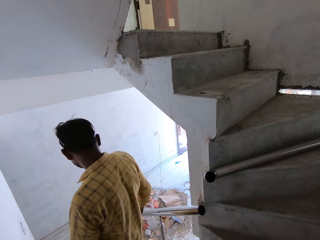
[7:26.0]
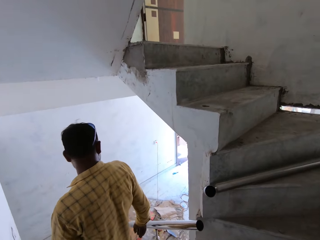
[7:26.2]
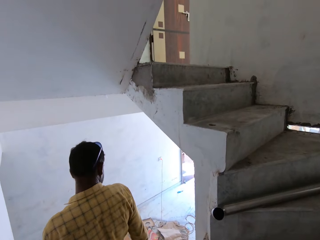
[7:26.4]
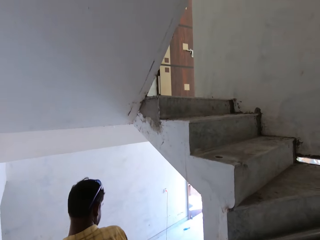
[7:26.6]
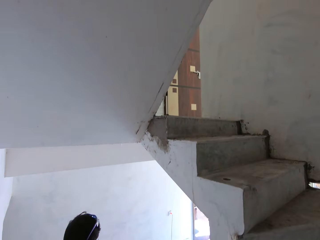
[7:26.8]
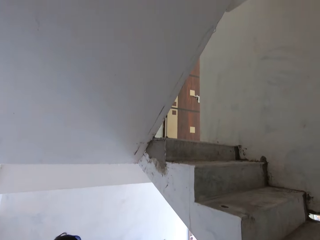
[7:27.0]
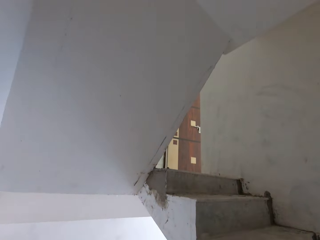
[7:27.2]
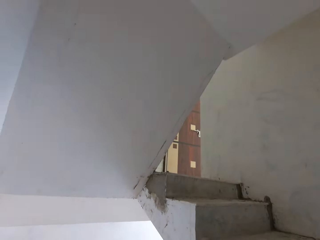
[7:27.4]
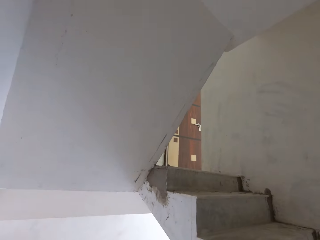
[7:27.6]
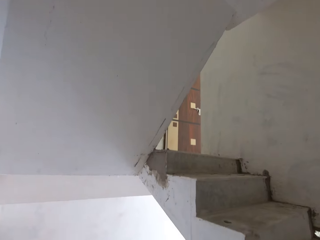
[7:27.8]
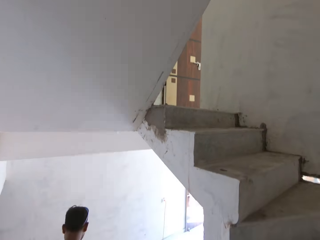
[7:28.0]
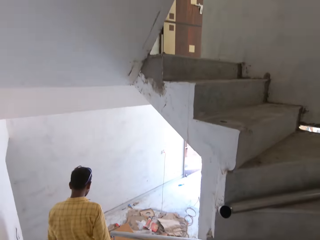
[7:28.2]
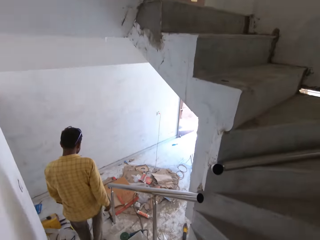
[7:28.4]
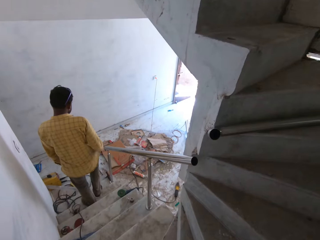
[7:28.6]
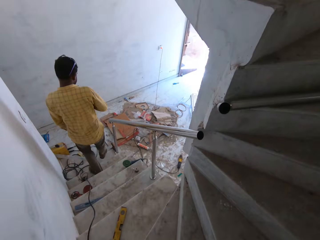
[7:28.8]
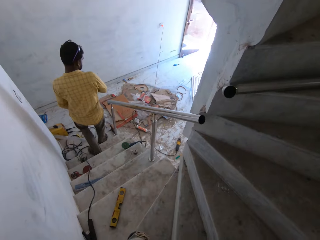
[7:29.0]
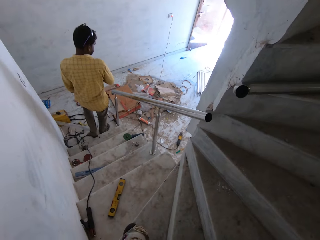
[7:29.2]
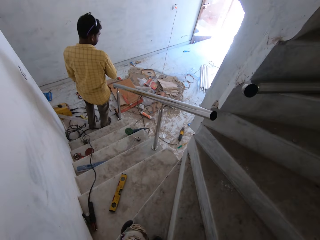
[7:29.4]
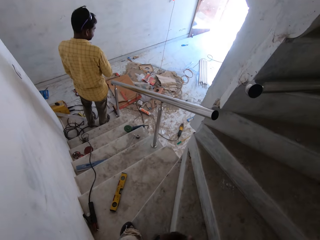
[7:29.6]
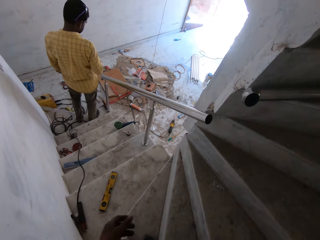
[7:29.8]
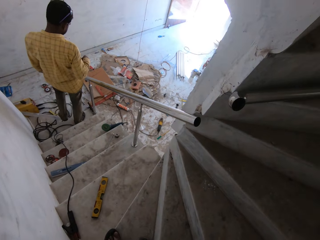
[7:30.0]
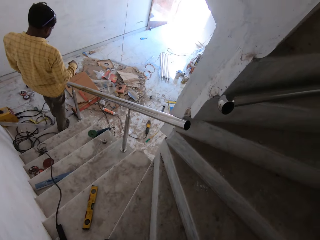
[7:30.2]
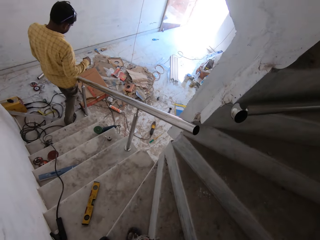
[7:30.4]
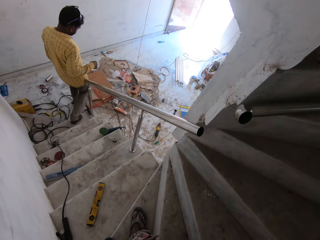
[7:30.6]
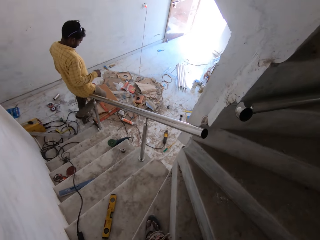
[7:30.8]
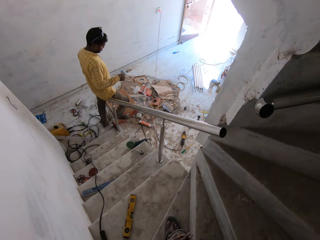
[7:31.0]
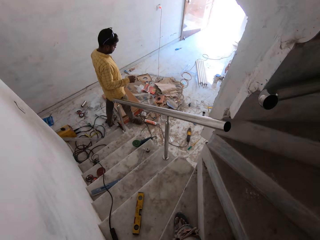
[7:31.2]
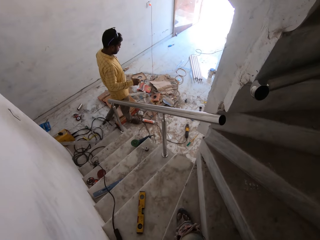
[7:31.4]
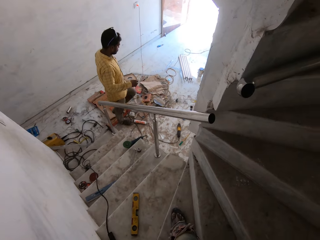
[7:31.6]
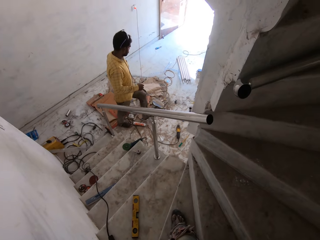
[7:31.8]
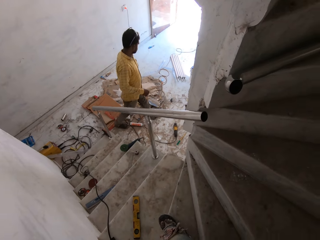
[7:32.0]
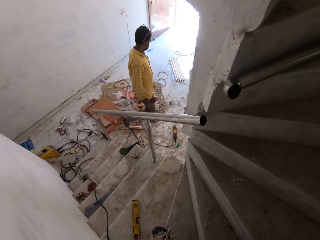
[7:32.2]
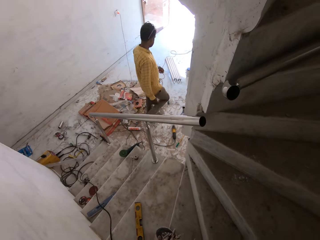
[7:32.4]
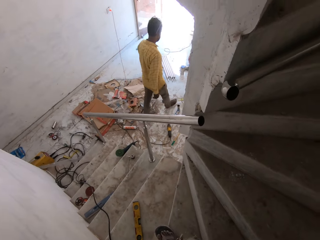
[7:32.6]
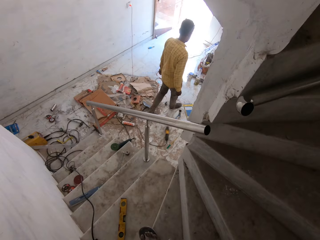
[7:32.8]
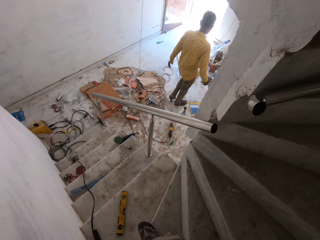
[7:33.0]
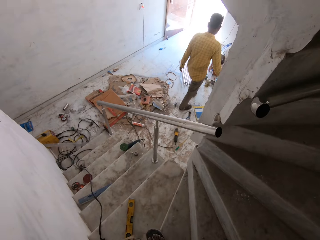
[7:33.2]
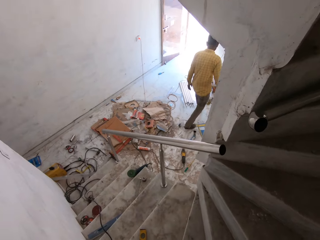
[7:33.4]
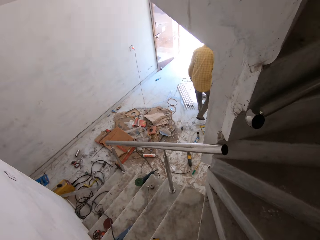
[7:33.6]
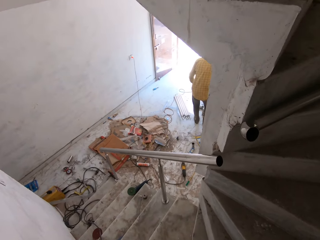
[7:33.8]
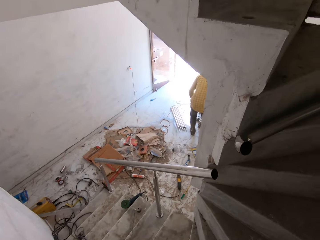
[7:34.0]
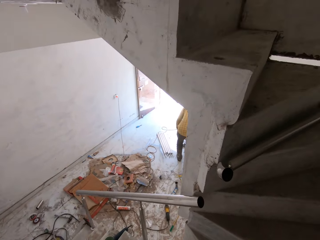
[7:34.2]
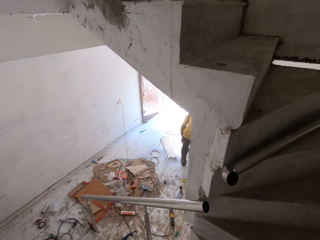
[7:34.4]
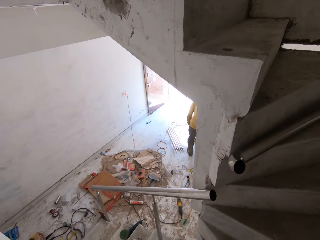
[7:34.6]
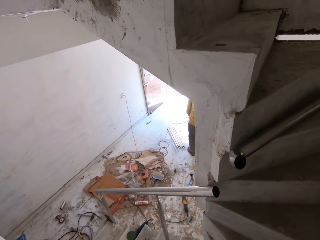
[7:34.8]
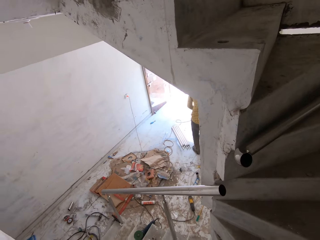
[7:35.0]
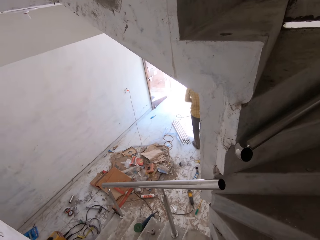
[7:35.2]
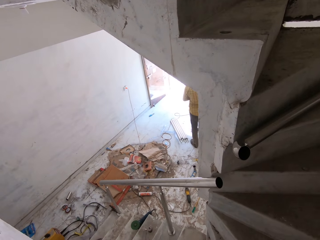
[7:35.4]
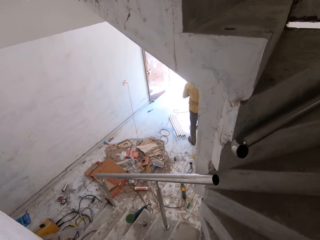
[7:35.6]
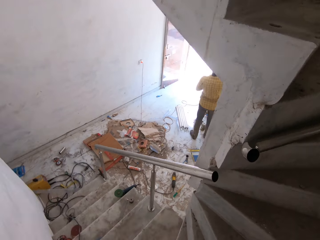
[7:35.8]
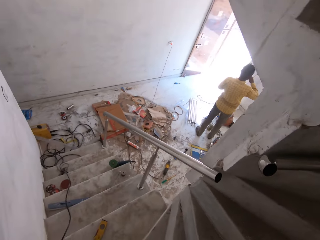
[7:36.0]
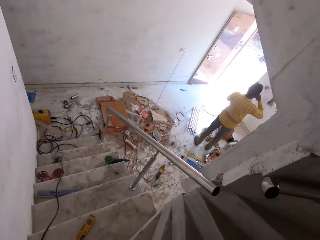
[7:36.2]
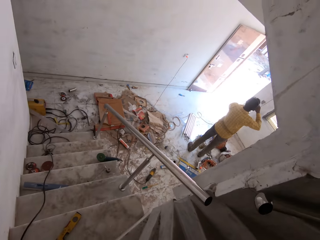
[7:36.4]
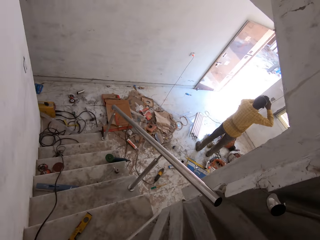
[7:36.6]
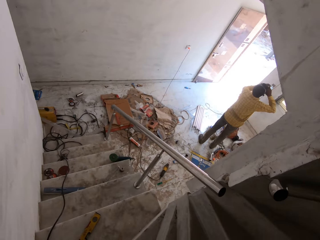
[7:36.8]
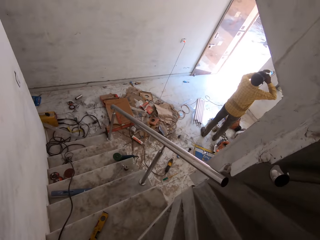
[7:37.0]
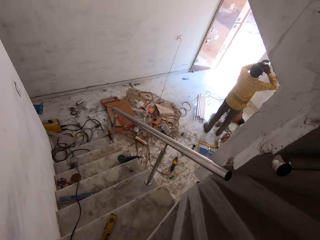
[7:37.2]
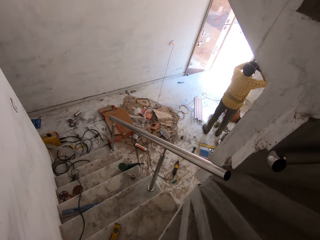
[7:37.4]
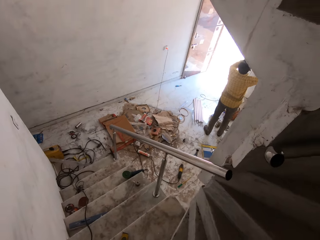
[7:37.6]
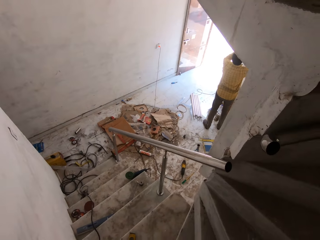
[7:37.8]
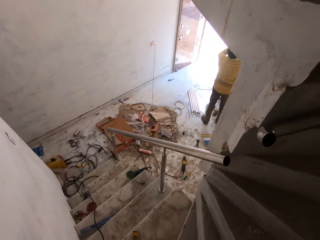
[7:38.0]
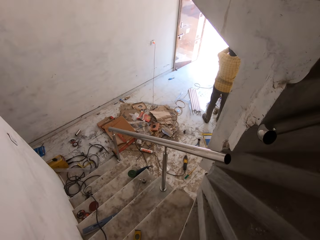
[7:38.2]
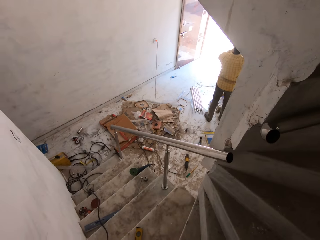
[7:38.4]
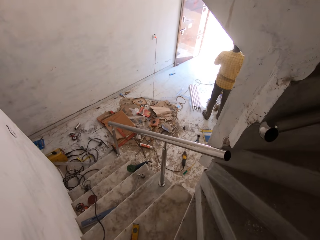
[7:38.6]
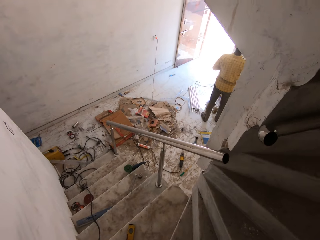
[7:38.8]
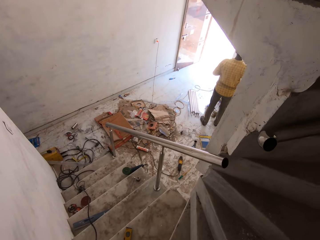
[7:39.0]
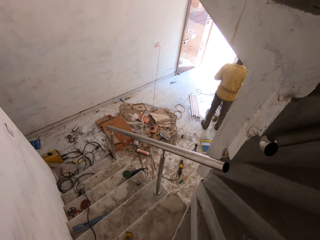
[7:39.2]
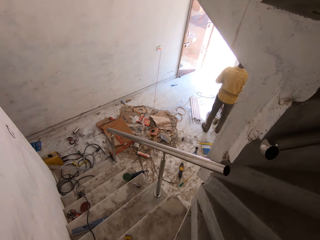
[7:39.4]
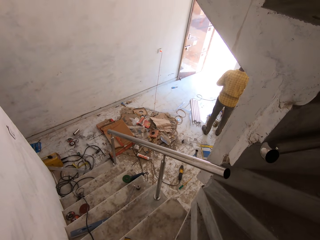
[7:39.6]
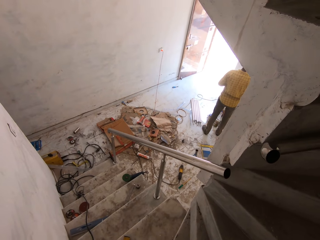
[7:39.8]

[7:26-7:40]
The man walks down the stair. The man drinks water from a bottle in his hands.

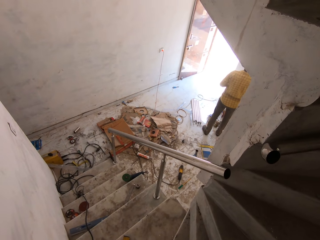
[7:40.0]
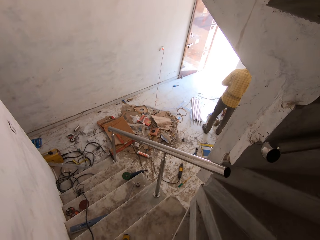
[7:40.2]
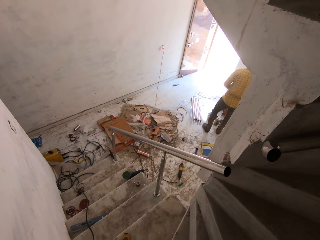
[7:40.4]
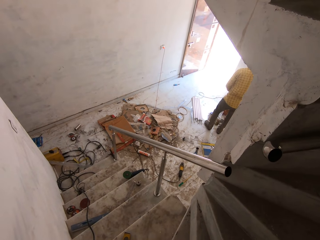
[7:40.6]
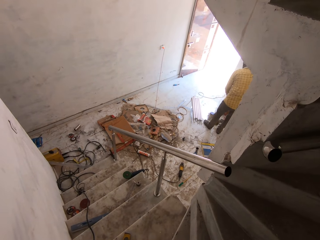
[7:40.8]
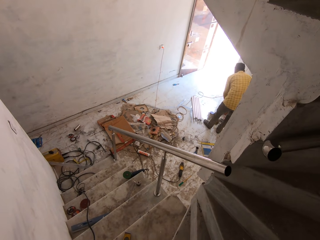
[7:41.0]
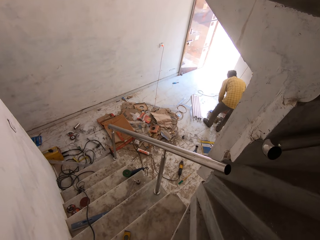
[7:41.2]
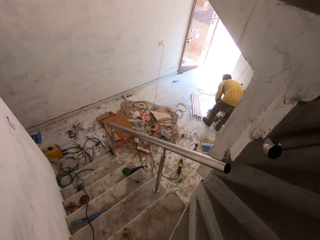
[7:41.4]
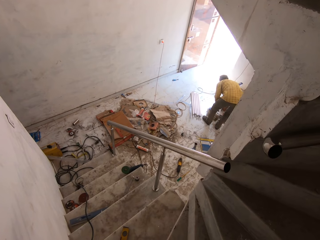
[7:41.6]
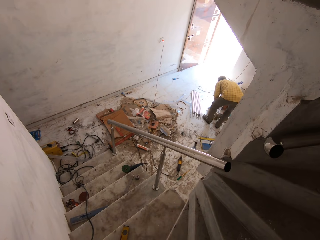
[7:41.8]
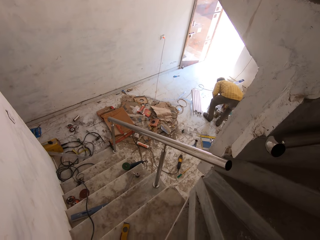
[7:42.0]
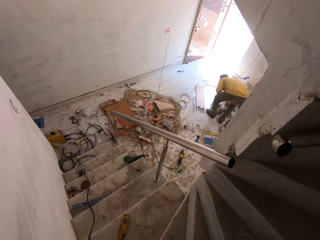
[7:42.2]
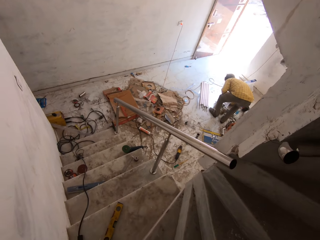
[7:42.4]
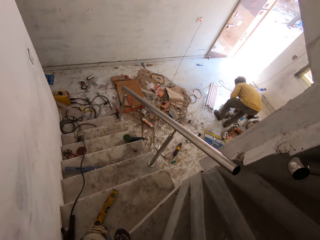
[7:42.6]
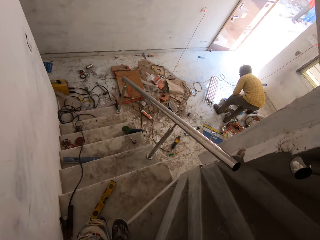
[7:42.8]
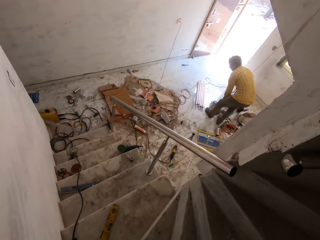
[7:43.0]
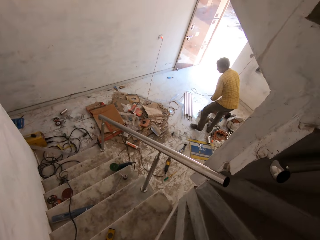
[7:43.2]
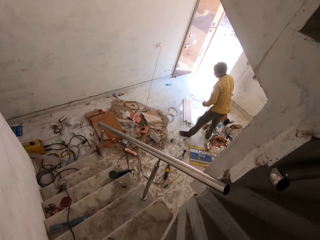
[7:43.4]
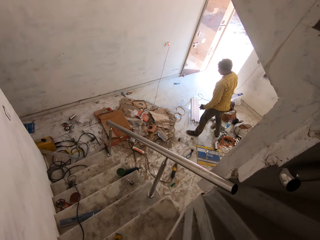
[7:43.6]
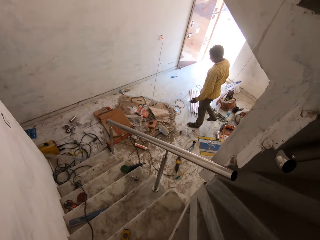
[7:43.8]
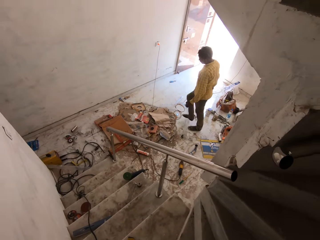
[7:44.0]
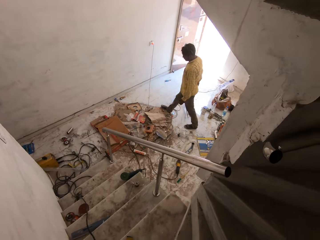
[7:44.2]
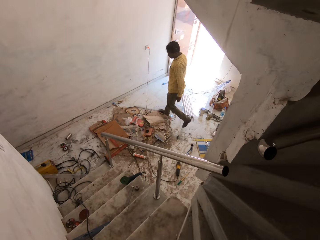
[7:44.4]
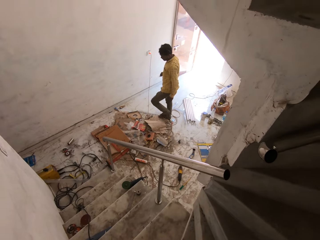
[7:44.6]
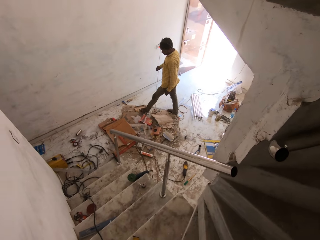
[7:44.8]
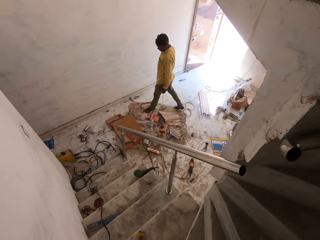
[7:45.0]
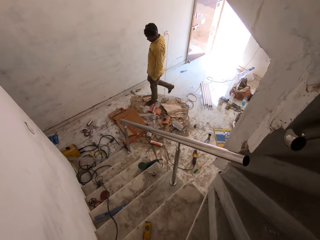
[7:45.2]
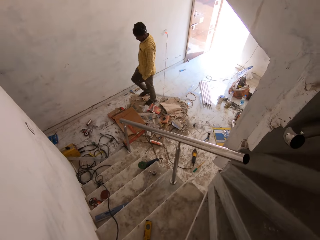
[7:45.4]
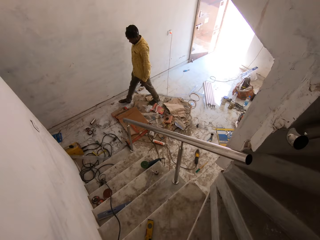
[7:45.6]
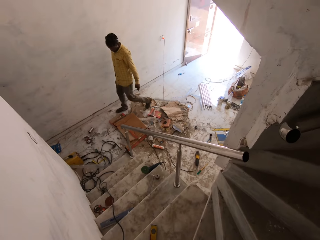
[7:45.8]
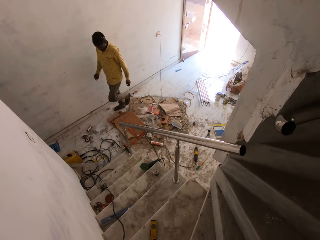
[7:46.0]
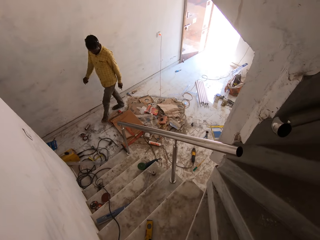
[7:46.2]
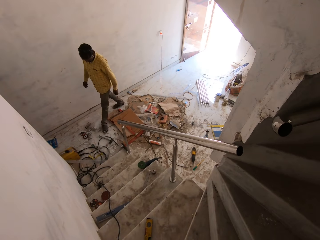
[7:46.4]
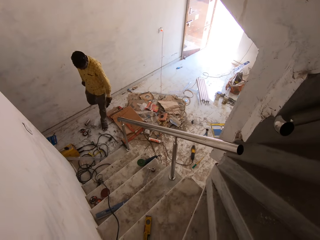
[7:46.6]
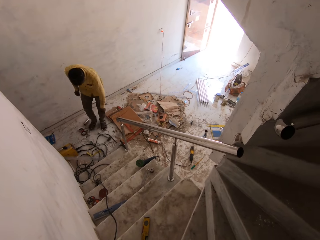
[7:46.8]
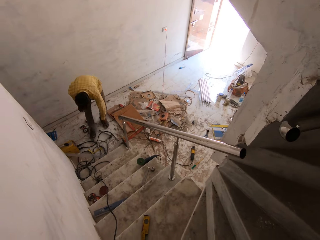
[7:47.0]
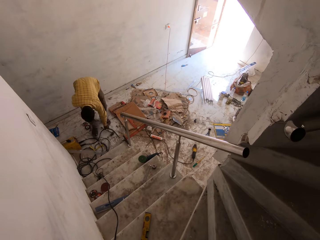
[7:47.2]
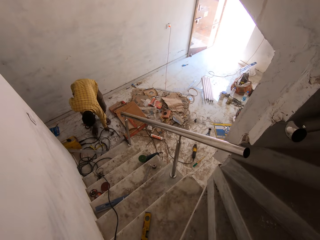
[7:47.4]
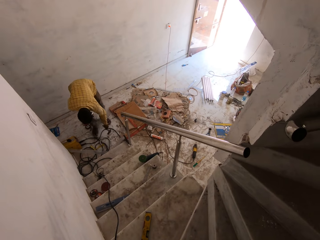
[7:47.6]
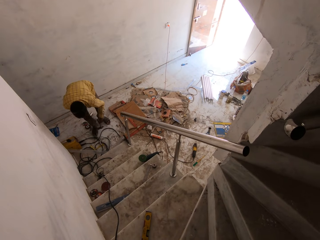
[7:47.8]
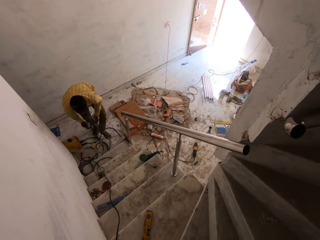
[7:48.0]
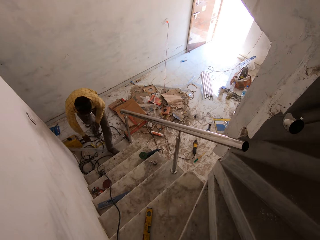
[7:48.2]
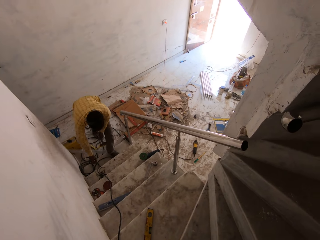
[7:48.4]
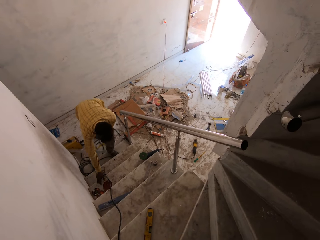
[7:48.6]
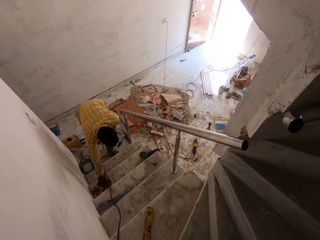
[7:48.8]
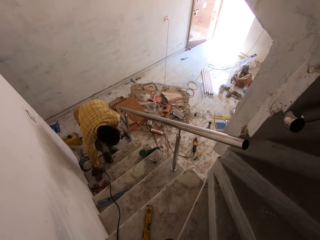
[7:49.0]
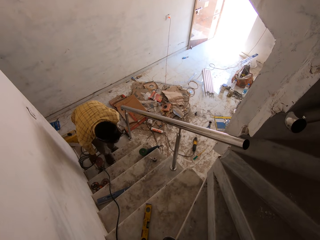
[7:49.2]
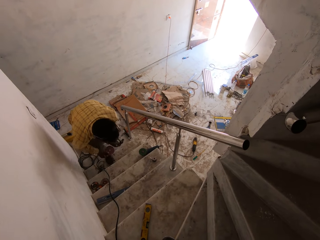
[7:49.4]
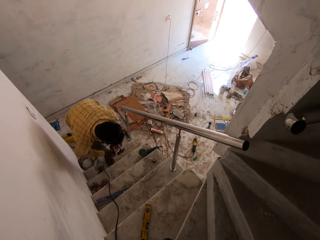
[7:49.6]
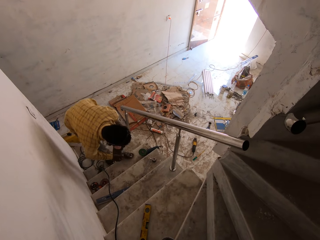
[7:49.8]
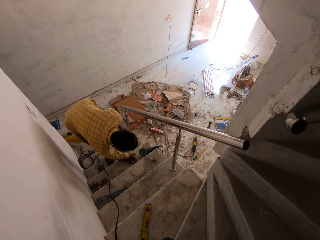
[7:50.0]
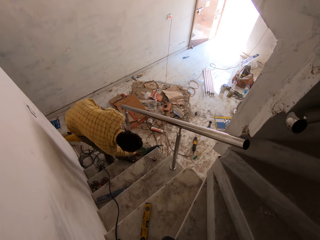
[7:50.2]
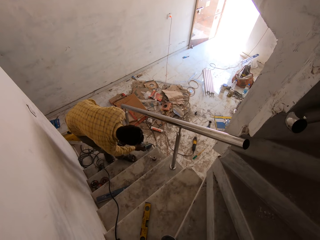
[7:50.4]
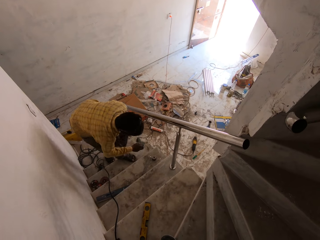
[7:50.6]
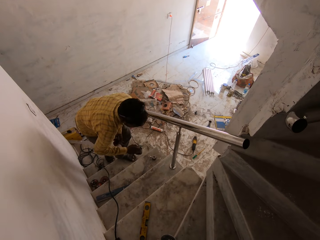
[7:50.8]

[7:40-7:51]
The man drops the bottle on the floor with his right hand. The man picks up a hammer on the floor with his left hand, picks up a sanding dish on the stair with his right hand, and picks up the sander from the stair with his right hand.
